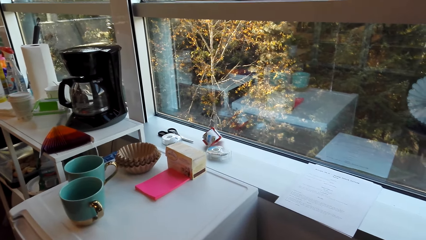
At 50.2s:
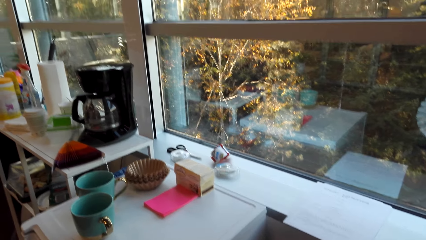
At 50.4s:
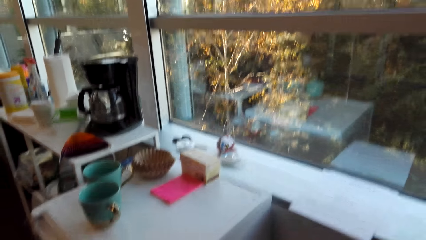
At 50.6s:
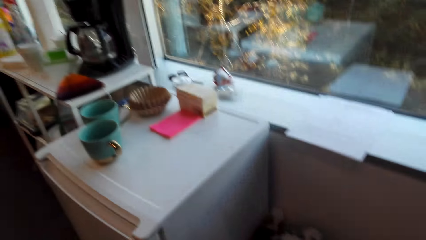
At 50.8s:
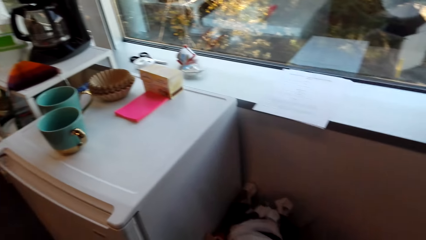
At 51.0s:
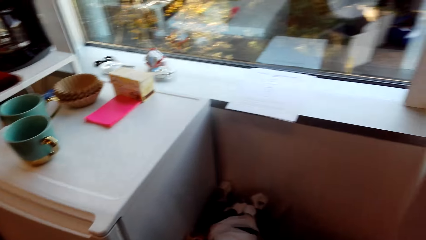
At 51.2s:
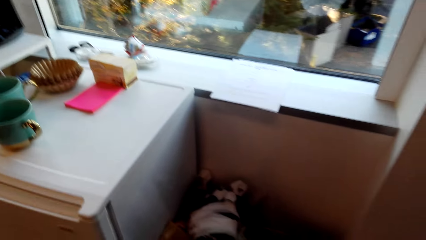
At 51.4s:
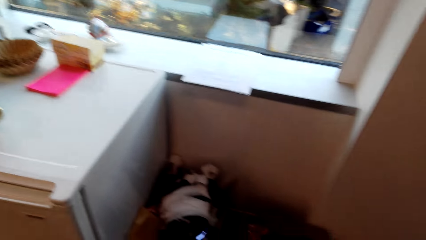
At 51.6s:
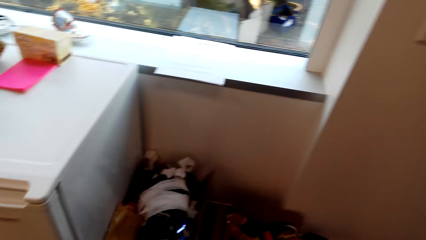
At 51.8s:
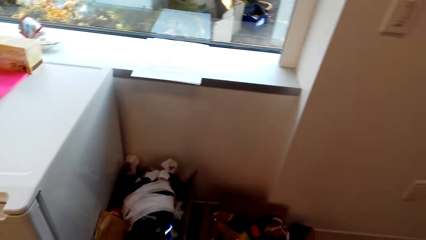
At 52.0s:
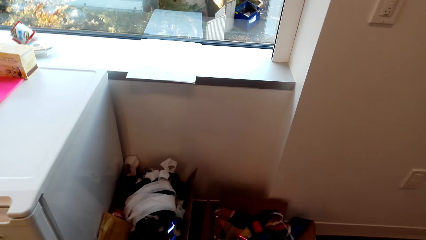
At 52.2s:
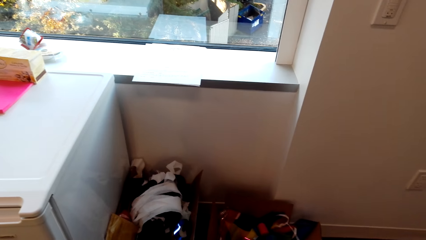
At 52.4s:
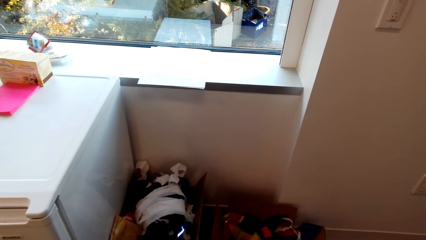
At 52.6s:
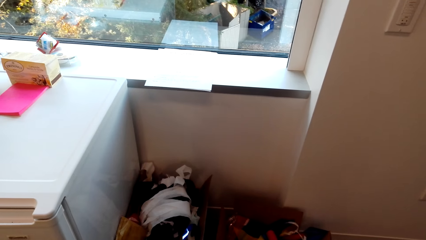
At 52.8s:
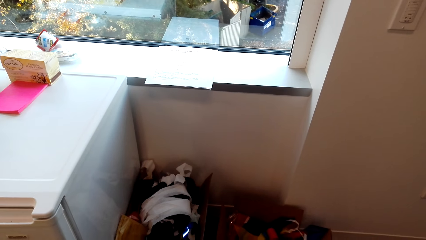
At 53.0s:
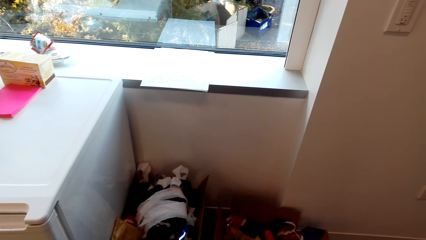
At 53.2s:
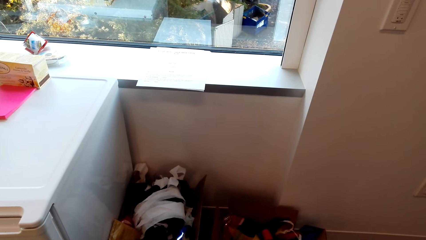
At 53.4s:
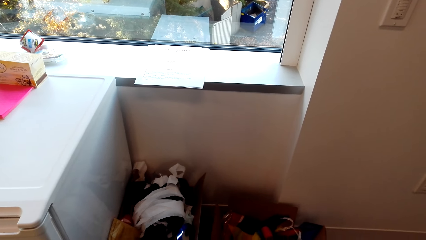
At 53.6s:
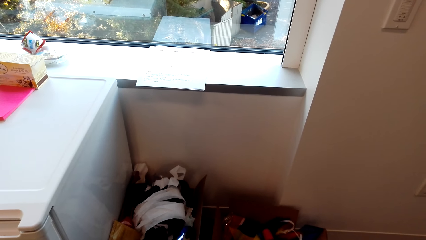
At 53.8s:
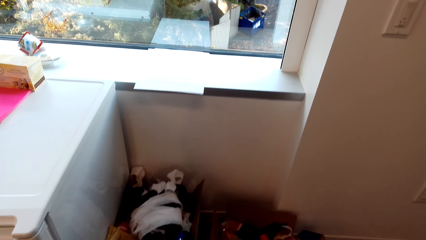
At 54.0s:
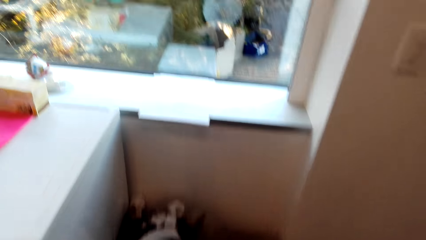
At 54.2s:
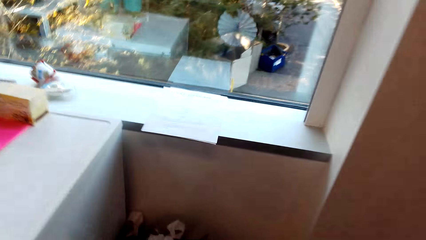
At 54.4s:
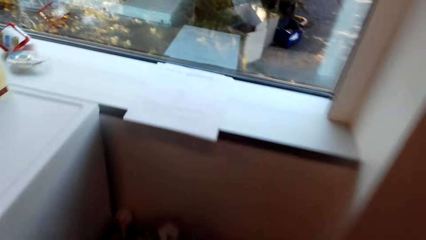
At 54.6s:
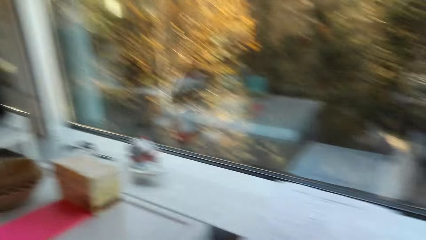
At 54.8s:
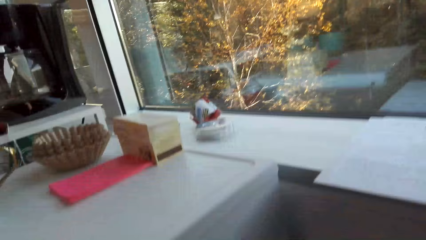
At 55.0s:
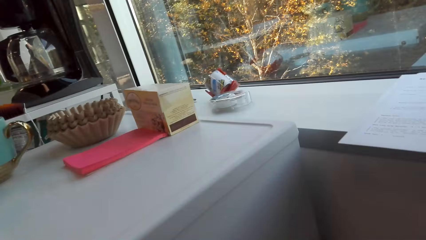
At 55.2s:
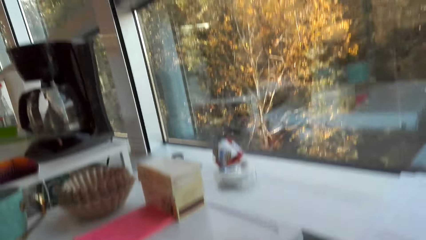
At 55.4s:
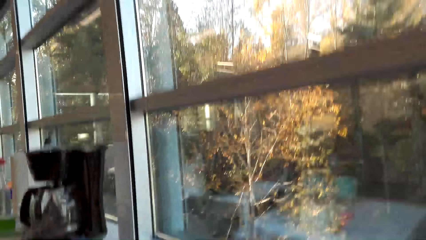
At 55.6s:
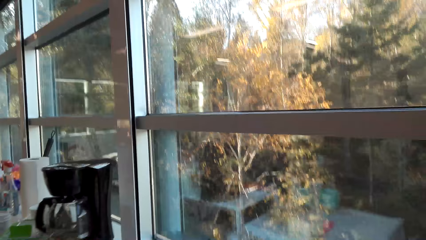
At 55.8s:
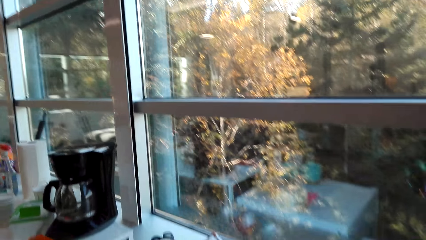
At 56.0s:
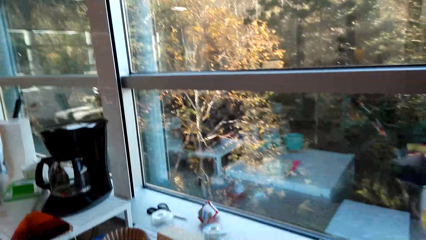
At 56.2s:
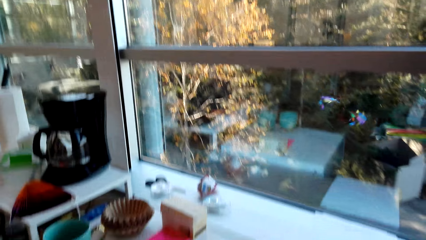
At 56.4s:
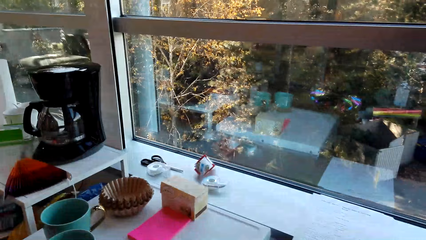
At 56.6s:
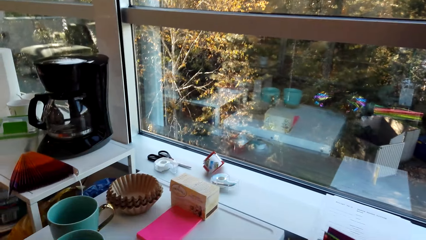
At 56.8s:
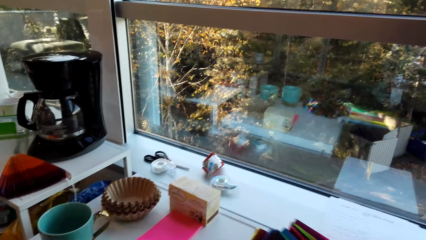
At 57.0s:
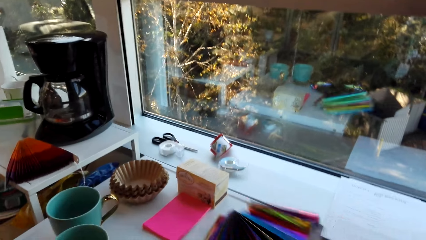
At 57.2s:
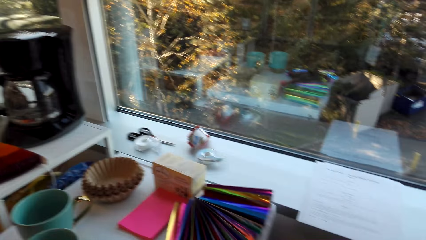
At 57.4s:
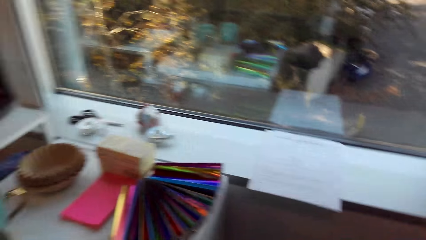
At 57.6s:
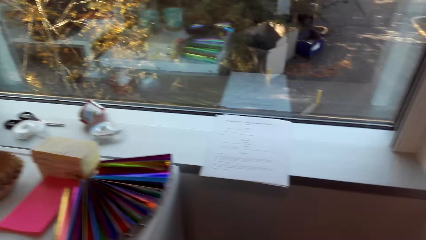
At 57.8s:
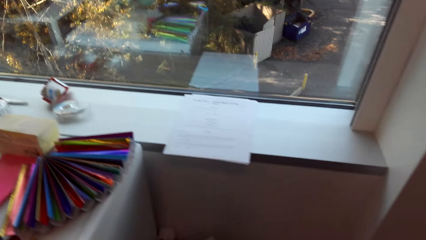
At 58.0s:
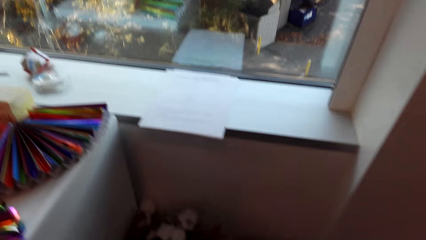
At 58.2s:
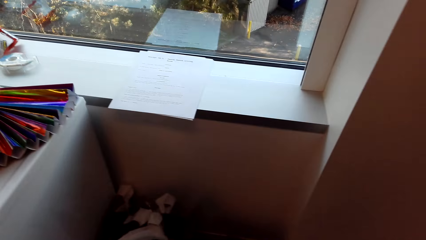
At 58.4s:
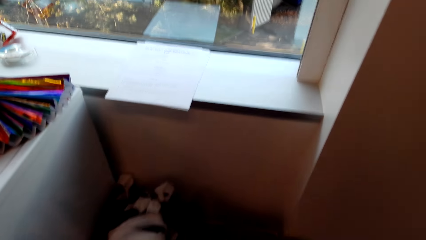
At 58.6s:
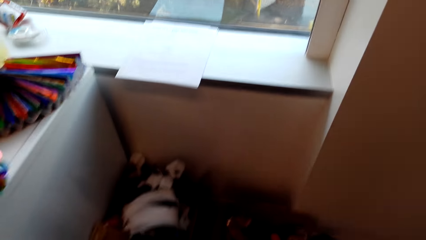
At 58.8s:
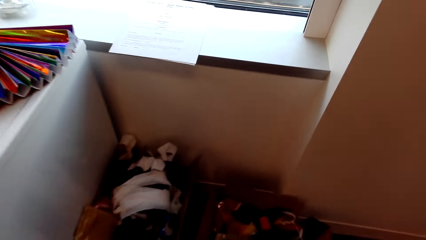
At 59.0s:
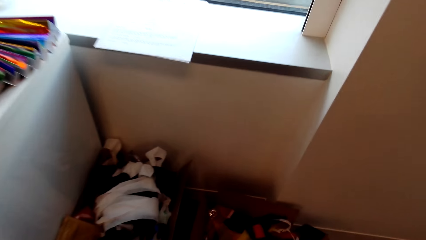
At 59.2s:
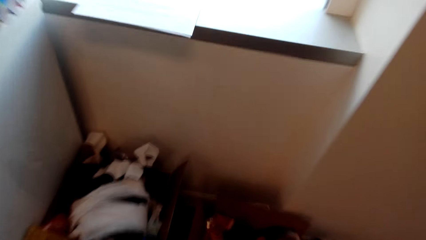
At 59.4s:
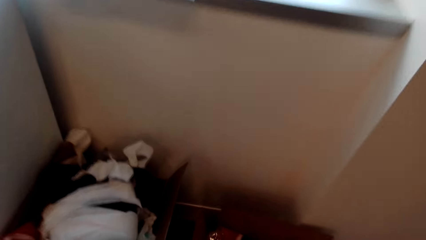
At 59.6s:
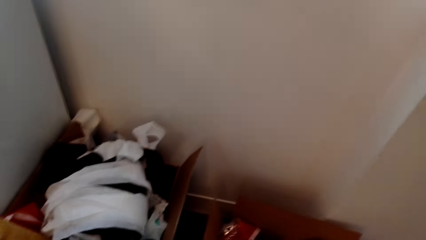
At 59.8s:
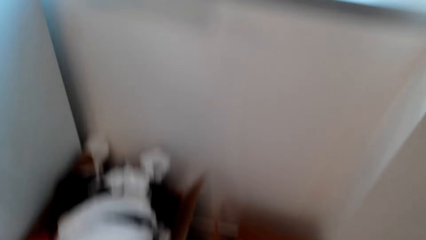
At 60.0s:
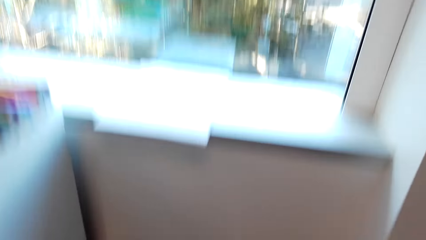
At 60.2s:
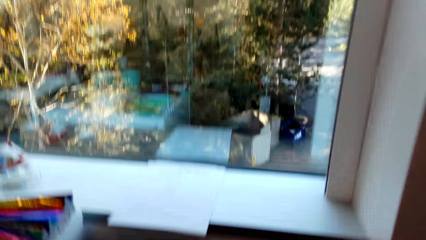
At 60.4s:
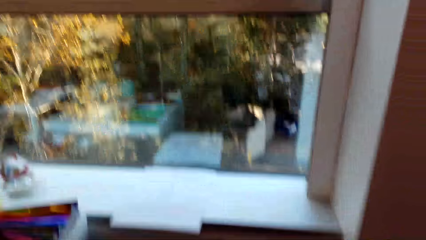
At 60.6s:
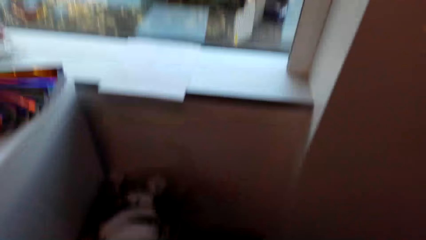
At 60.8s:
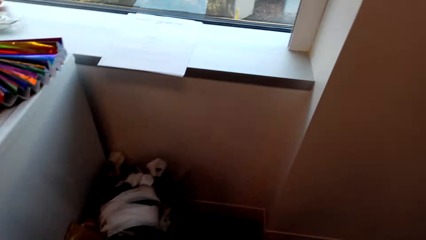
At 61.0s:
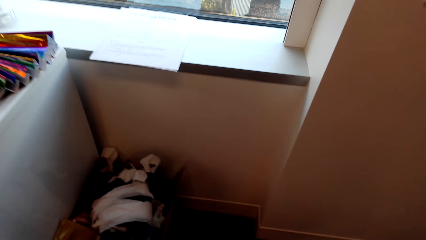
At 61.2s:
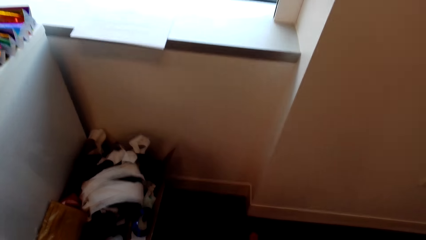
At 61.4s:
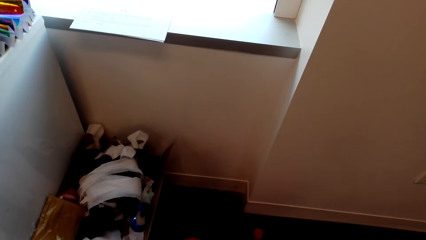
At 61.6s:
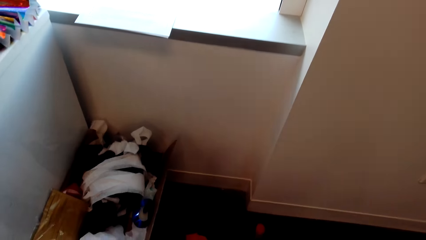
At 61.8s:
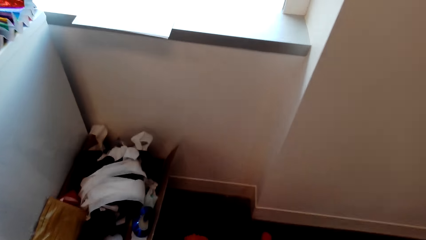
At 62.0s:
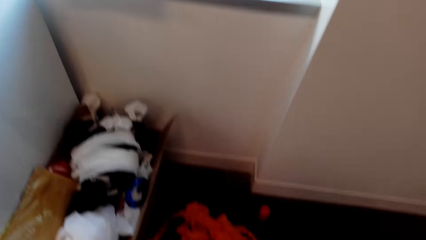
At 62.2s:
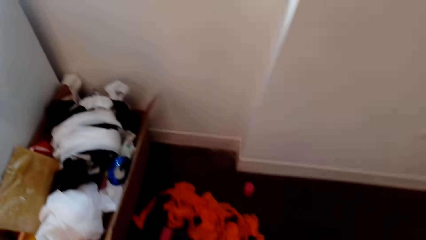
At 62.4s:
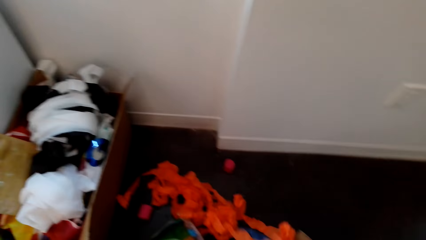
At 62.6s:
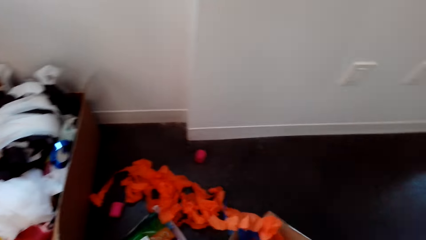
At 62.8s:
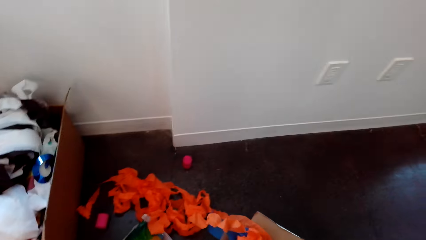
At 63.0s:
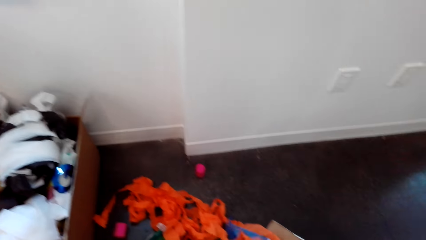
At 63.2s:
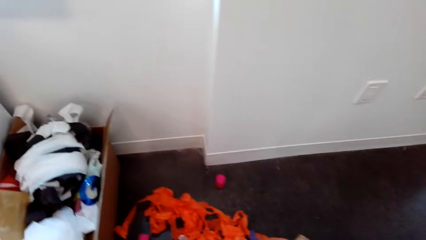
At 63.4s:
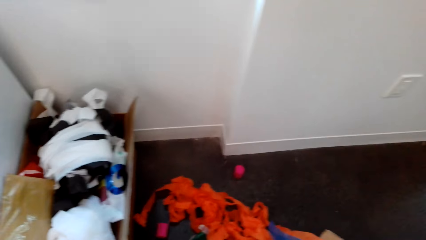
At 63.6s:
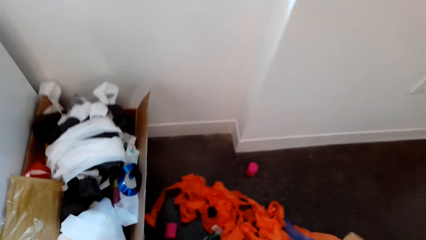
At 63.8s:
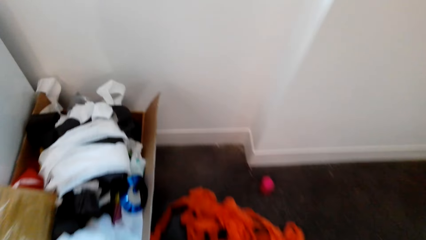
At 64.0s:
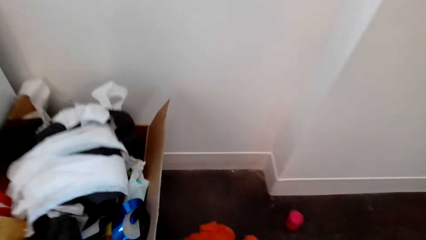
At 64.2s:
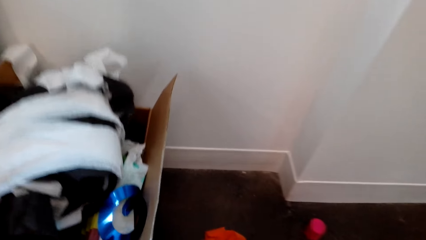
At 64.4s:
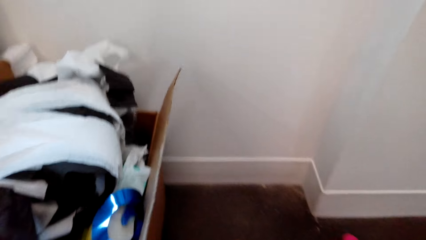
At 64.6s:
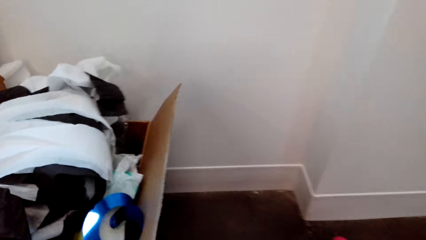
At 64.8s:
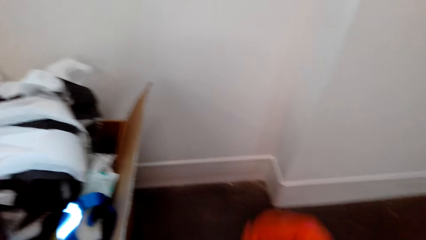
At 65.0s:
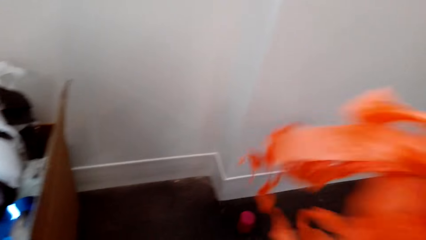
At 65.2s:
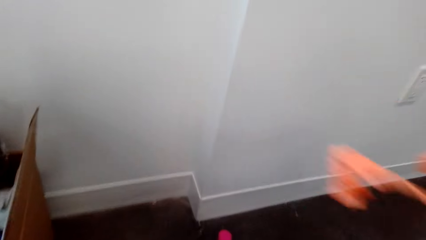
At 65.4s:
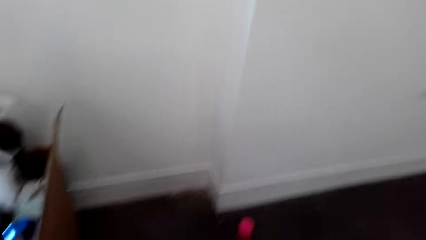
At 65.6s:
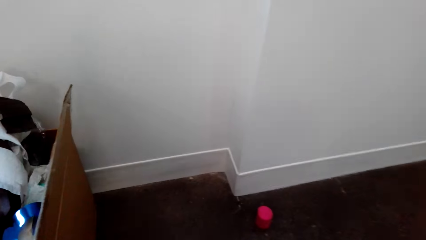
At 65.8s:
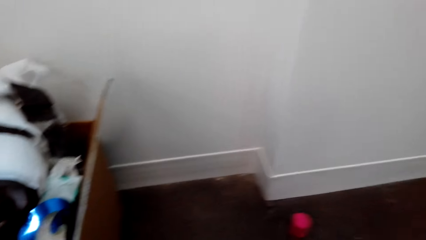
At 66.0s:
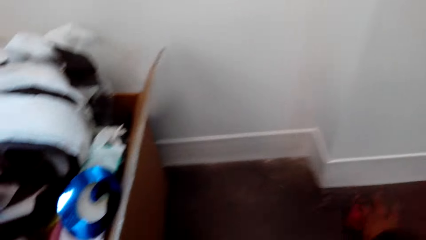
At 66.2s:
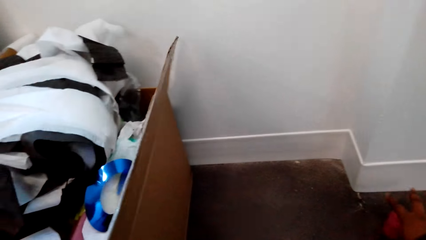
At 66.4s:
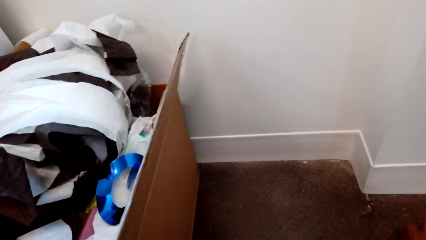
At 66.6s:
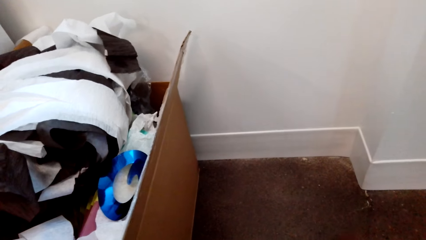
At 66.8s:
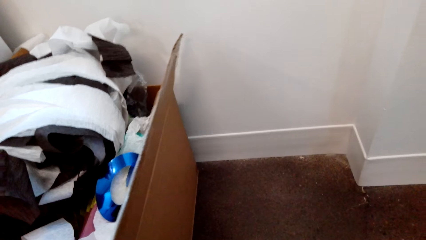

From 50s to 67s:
The camera wearer looks around the room. They take the decoration art. They put the artificial flower on the table. They pick up the ribbon.
